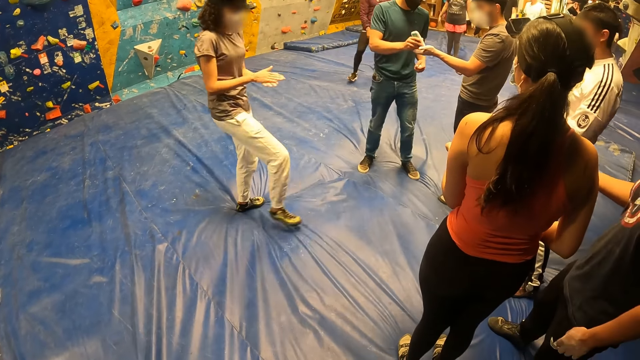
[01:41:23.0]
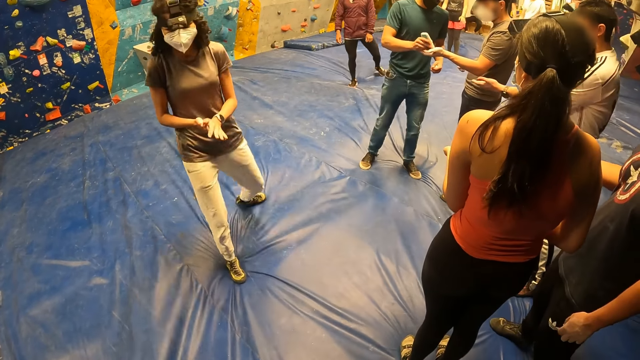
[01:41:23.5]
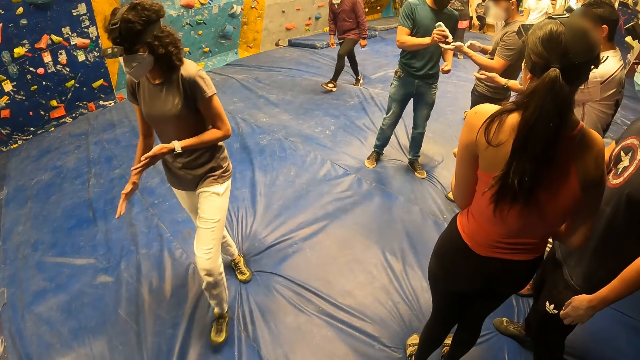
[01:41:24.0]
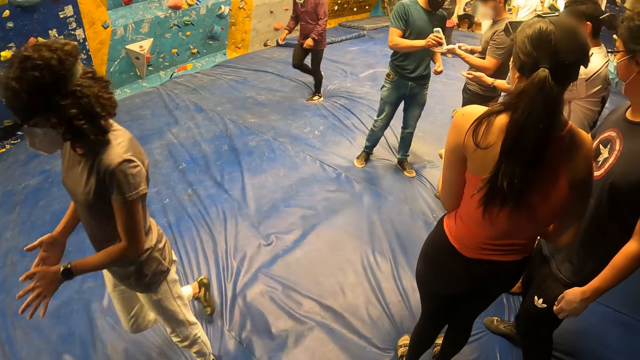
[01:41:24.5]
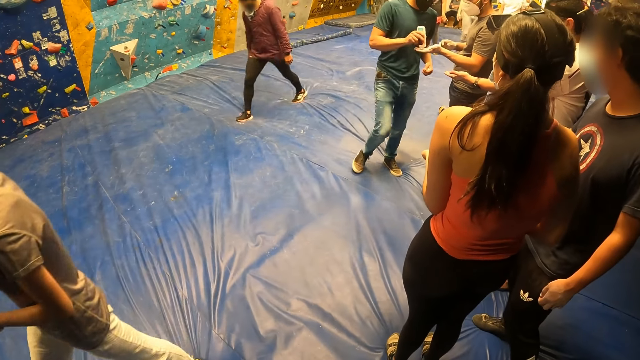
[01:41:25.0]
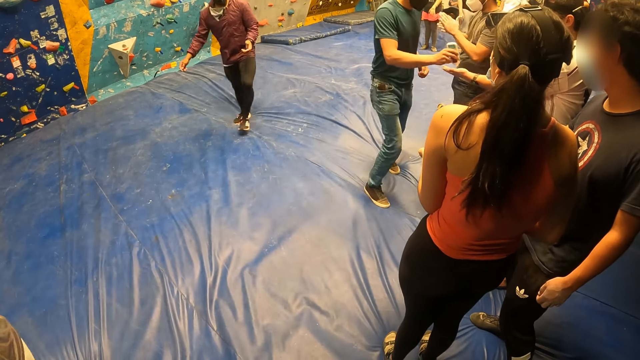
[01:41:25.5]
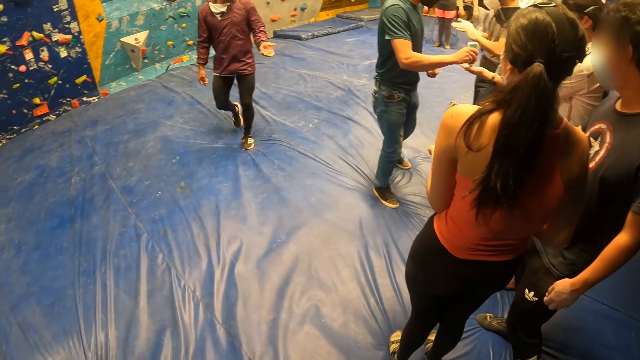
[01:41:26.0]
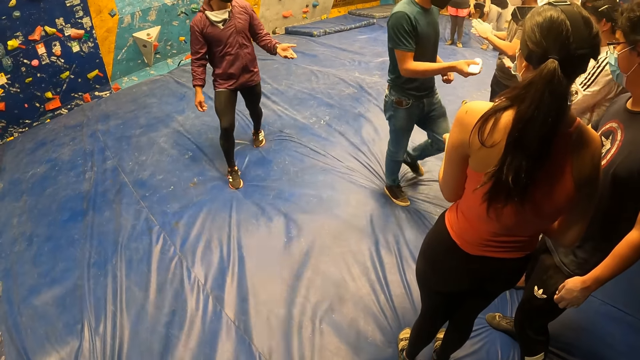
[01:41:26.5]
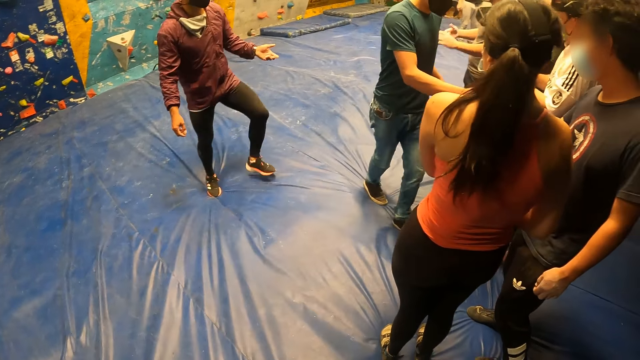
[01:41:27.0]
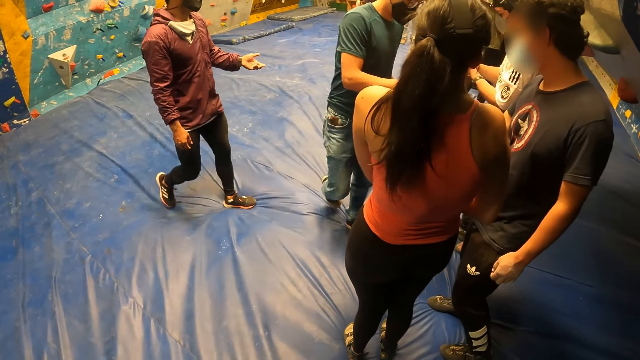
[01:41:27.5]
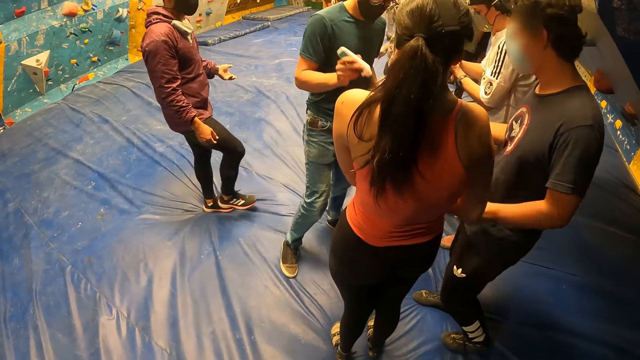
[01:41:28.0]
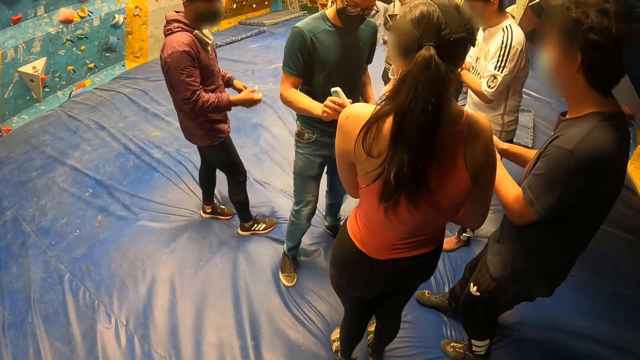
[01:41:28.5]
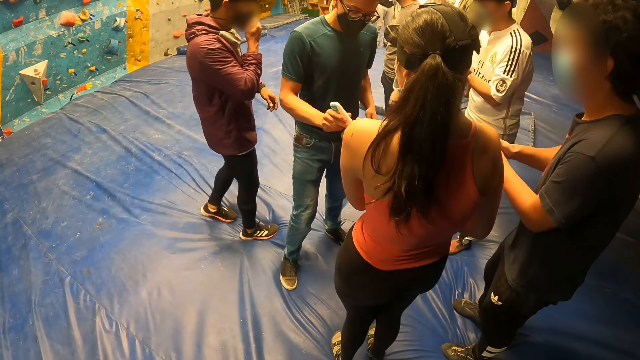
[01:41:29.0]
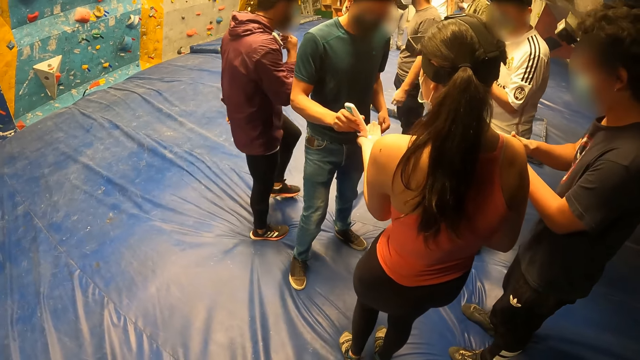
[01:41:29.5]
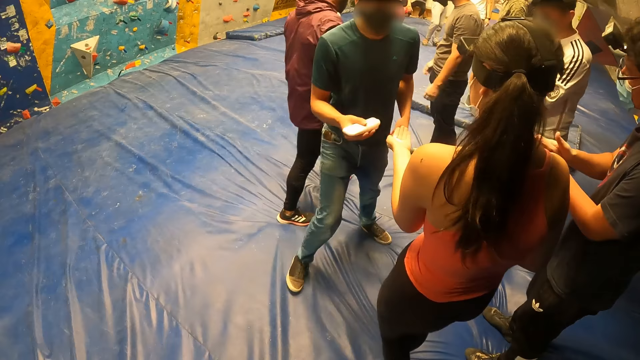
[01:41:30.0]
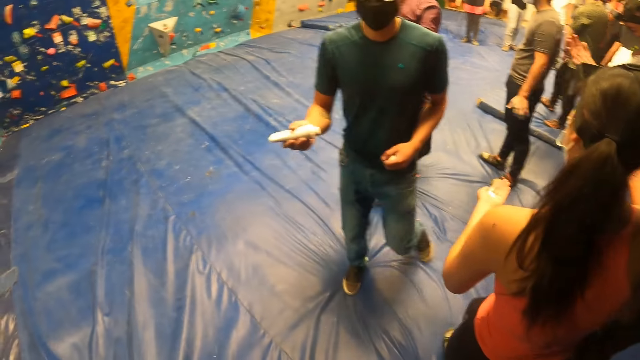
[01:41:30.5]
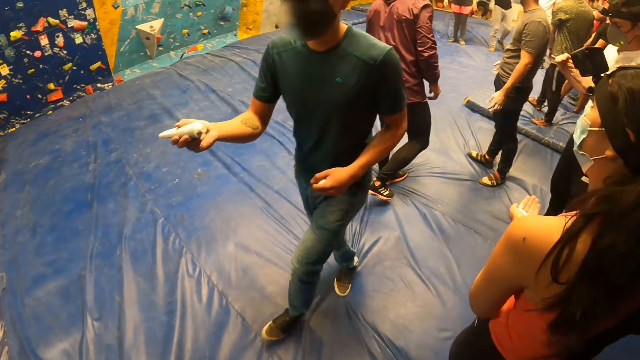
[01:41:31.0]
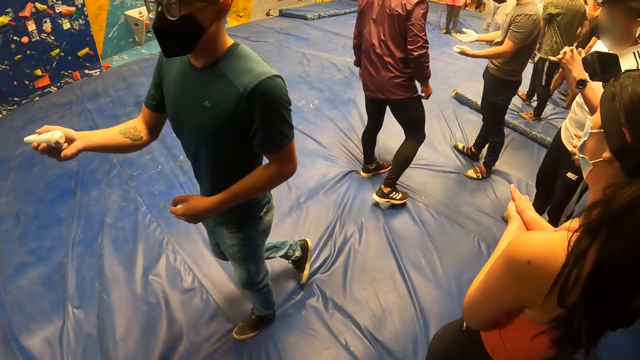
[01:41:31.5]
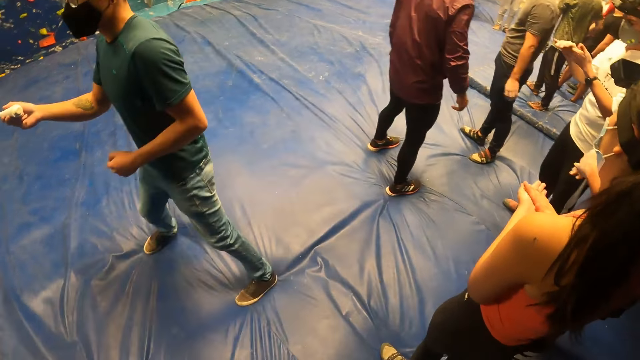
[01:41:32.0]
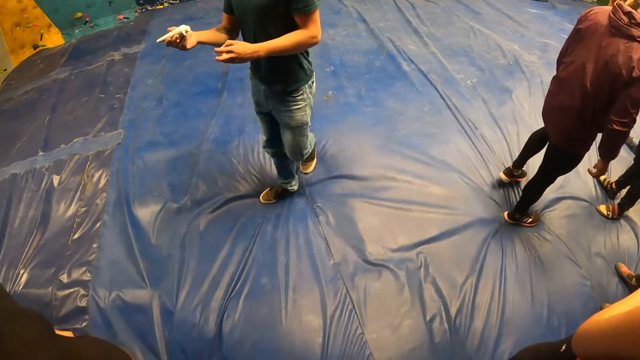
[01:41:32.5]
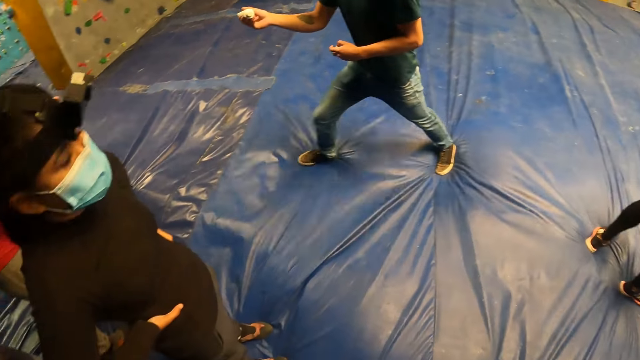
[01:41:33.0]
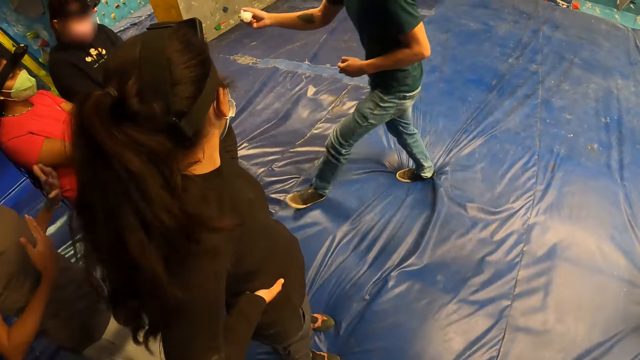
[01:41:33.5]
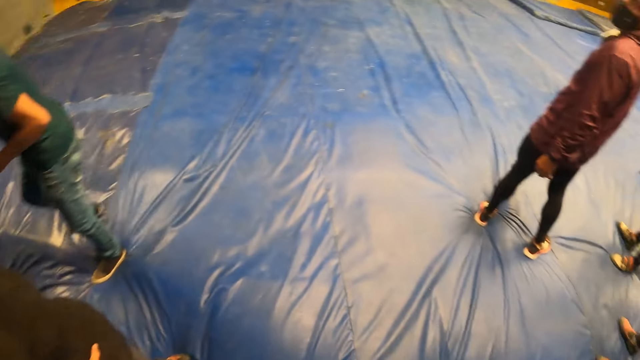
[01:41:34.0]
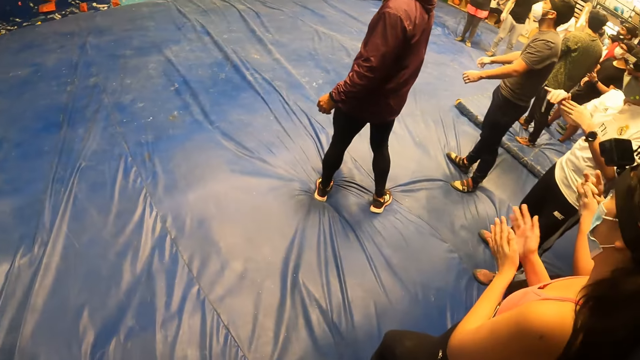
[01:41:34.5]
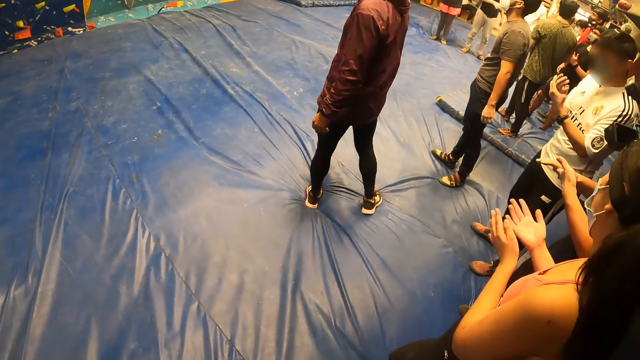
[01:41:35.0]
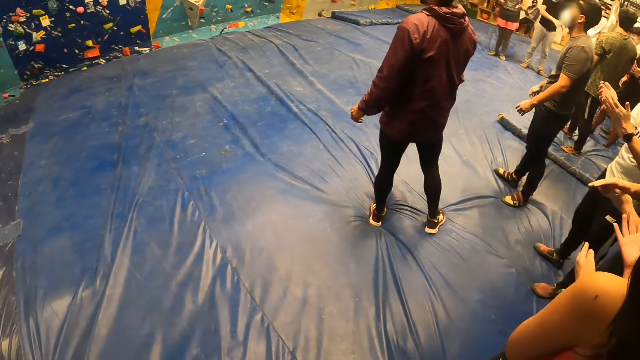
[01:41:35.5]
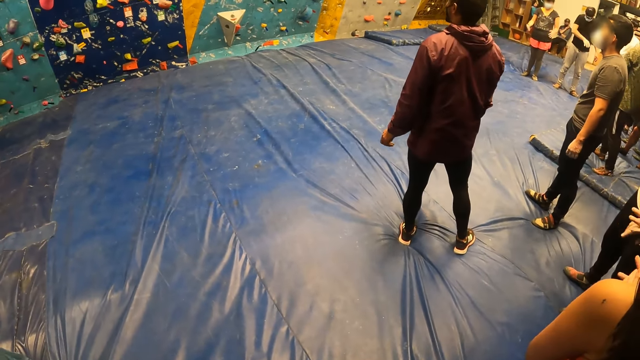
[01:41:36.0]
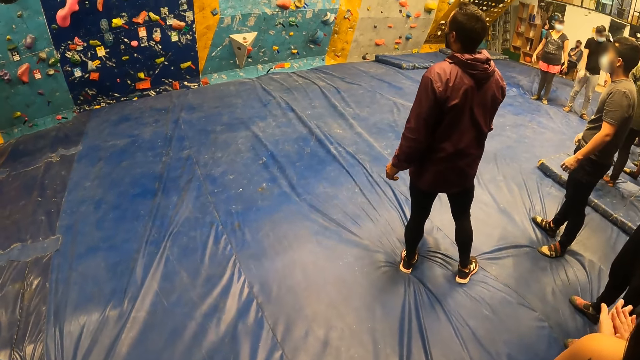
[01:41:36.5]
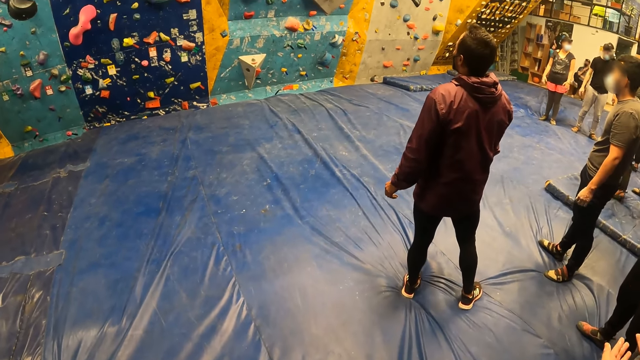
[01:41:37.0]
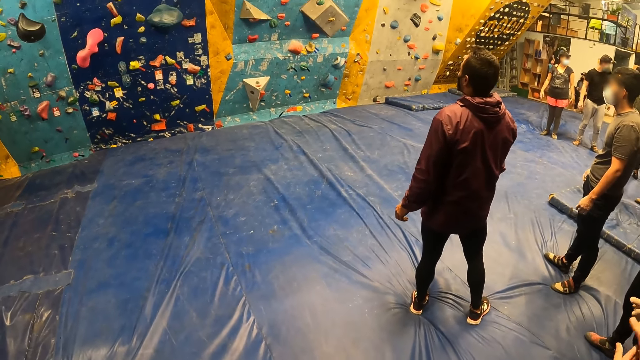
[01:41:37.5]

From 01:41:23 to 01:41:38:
A person pours something on another person's hands. Another person walks across the room. Another person walks across the room. The first person pours something on another person's hands. The first person pours something on another person's hands. The first person pours something on another person's hands. The first person walks past the camera wearer. The camera wearer looks around.

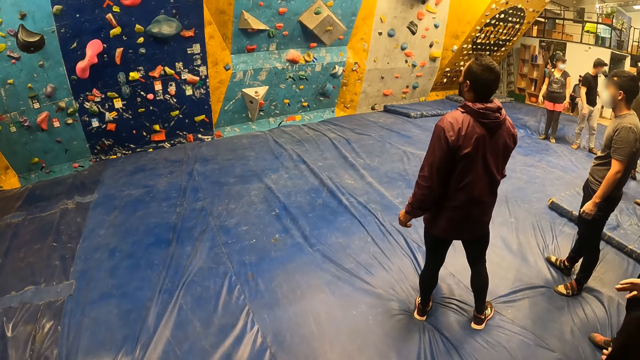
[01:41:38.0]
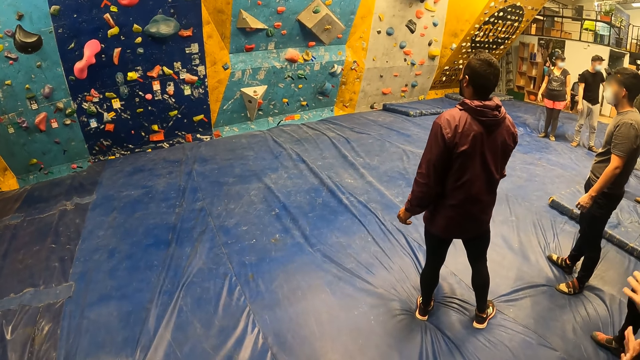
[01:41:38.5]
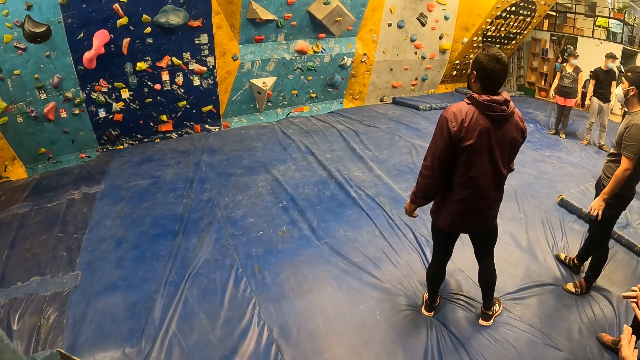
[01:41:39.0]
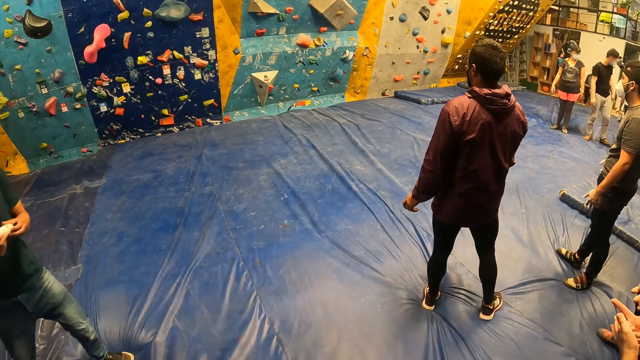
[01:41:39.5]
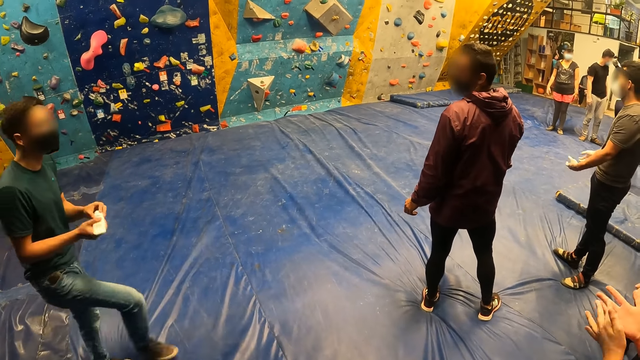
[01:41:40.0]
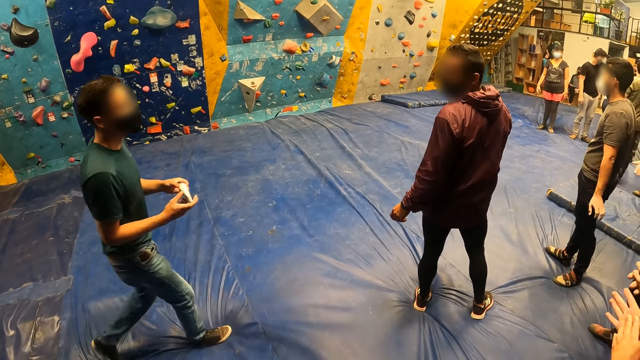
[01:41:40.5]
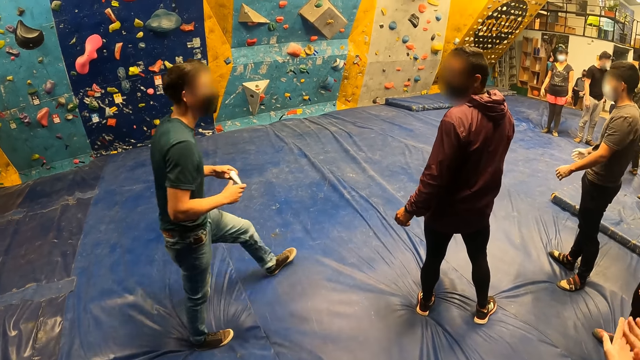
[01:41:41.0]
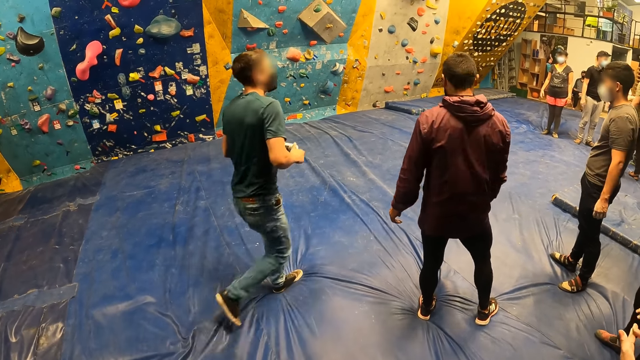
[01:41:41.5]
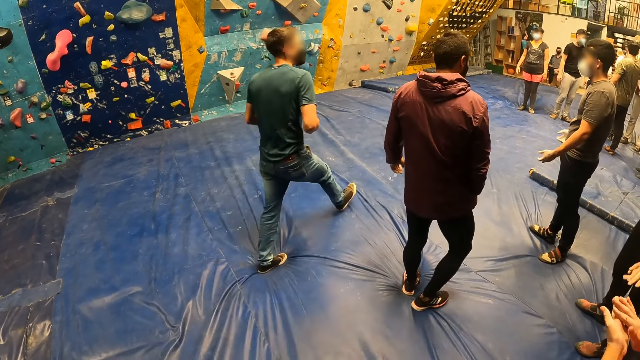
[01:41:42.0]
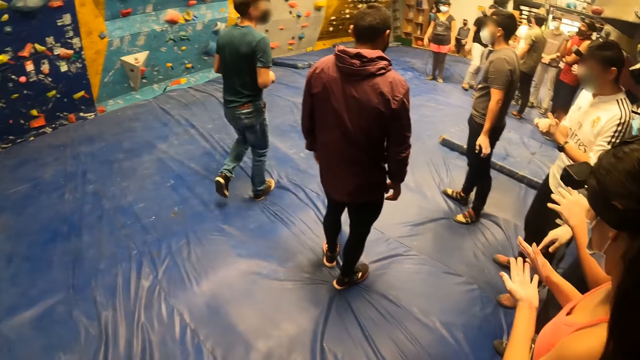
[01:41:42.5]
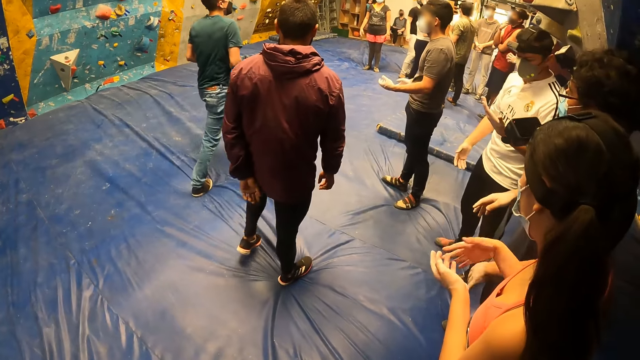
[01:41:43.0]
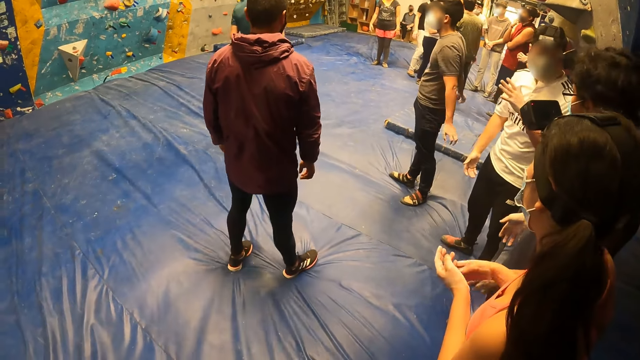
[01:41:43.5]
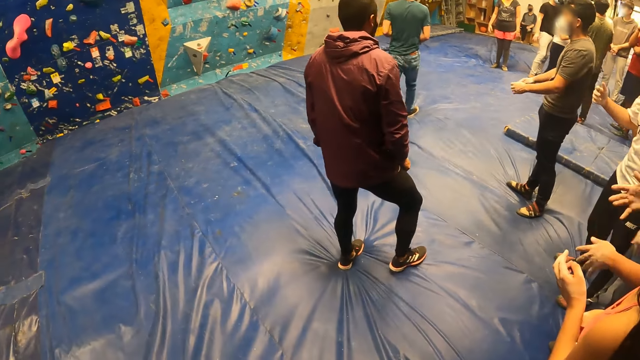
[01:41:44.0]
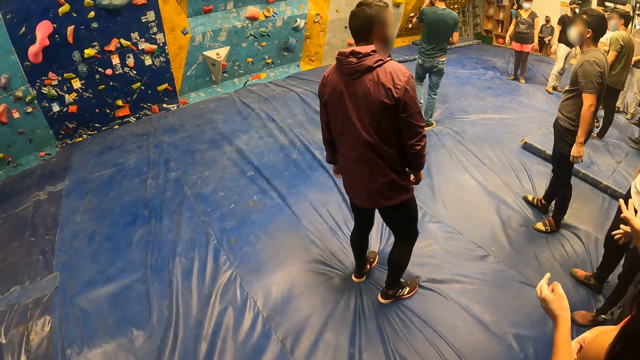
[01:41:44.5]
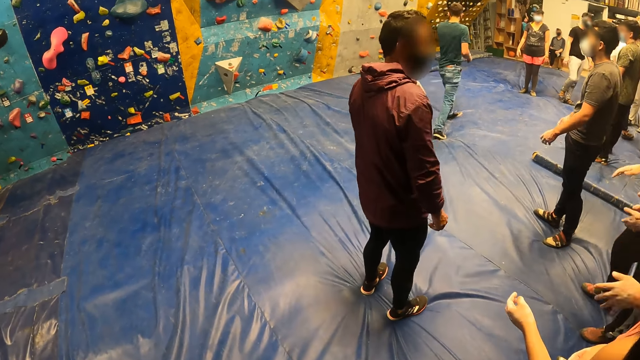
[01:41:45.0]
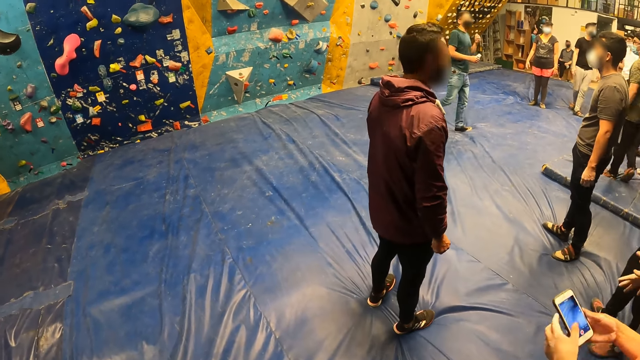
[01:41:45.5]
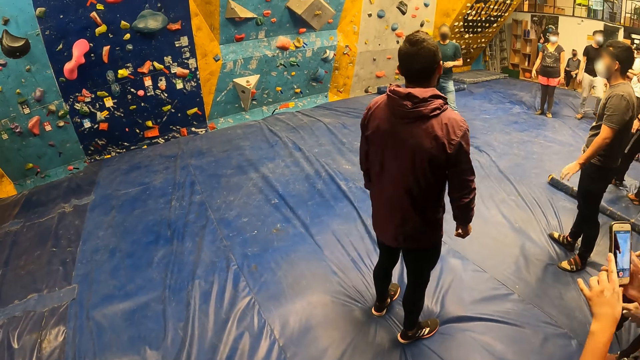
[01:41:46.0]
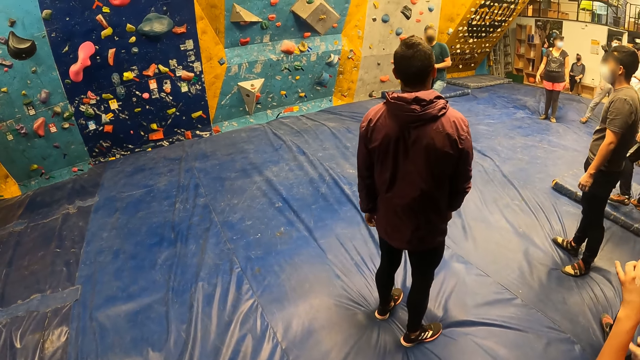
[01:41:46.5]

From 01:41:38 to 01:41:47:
A man covers the hand cream with both hands. A person walks across the room. A woman holds the phone with both hands.
